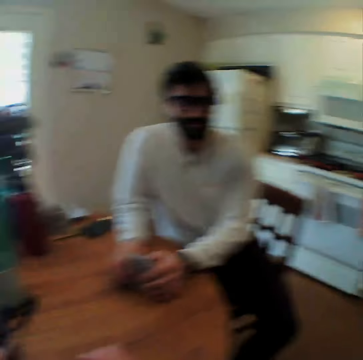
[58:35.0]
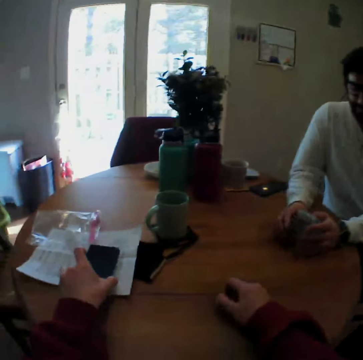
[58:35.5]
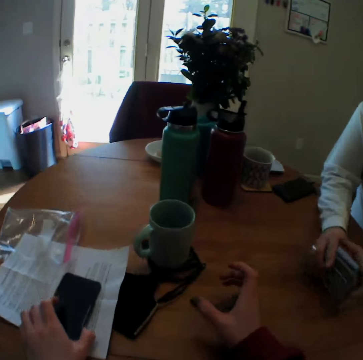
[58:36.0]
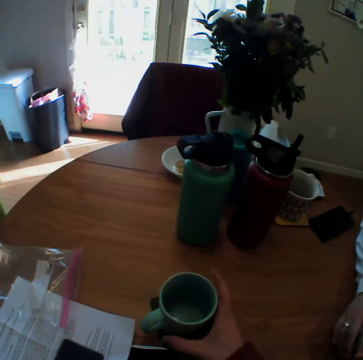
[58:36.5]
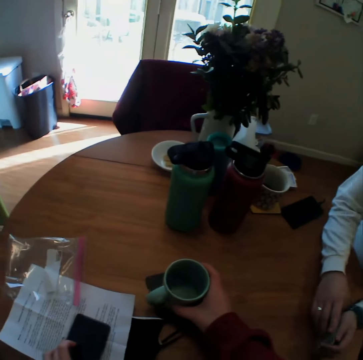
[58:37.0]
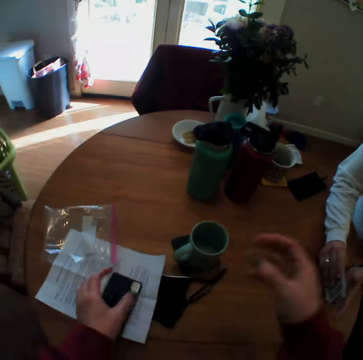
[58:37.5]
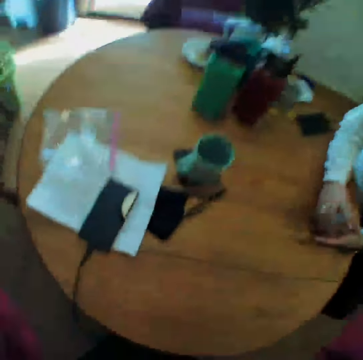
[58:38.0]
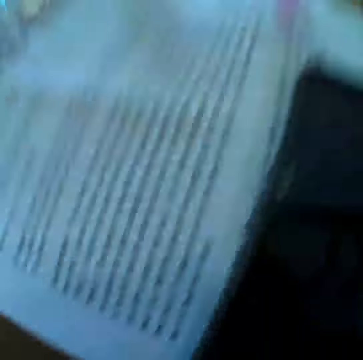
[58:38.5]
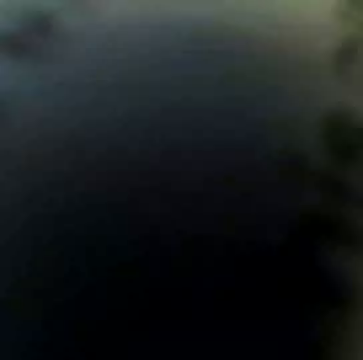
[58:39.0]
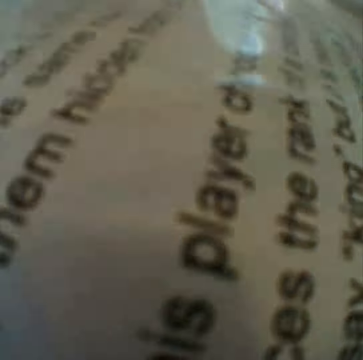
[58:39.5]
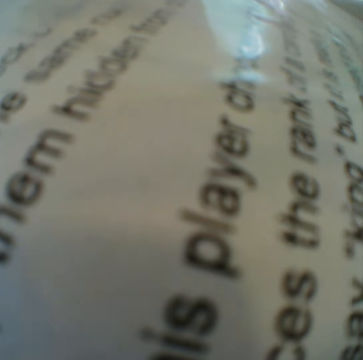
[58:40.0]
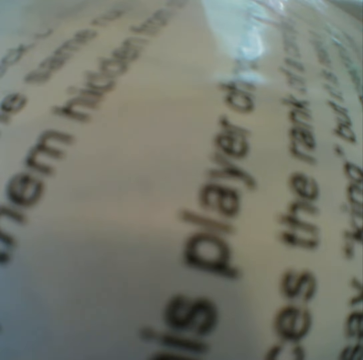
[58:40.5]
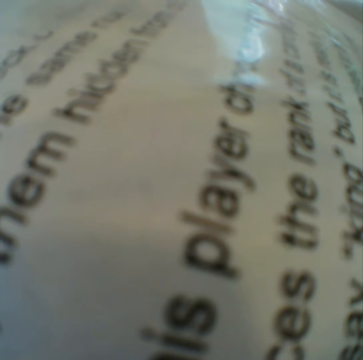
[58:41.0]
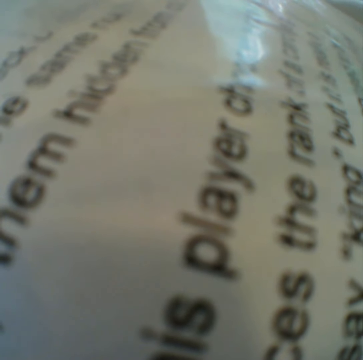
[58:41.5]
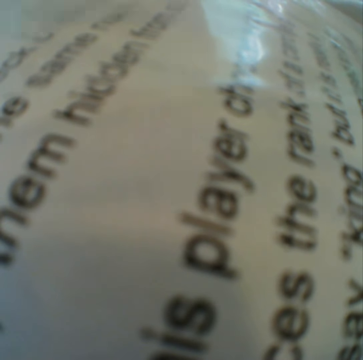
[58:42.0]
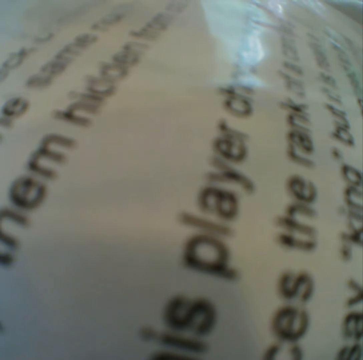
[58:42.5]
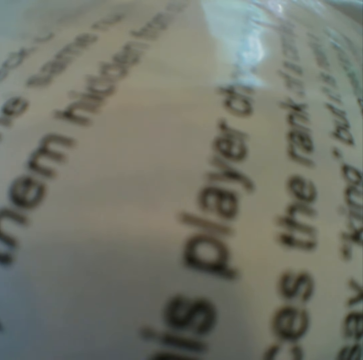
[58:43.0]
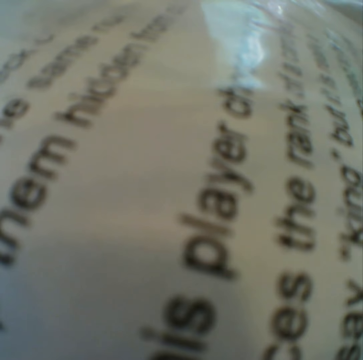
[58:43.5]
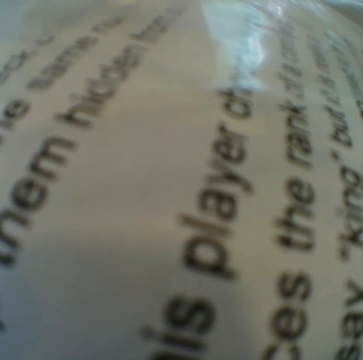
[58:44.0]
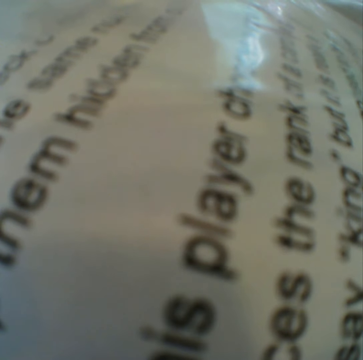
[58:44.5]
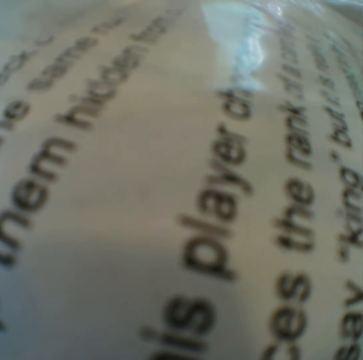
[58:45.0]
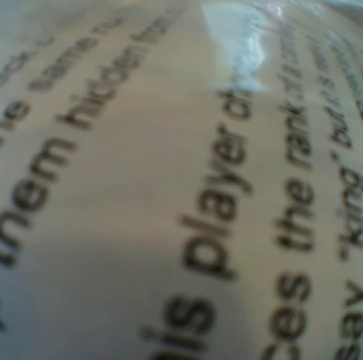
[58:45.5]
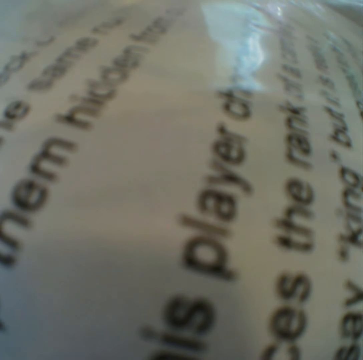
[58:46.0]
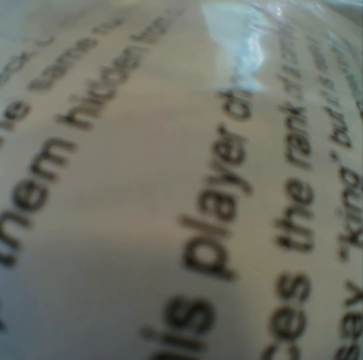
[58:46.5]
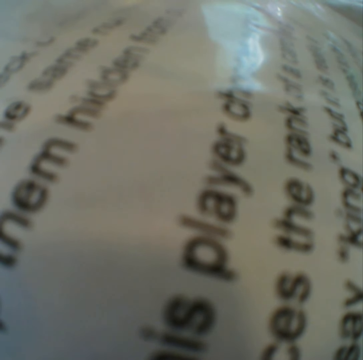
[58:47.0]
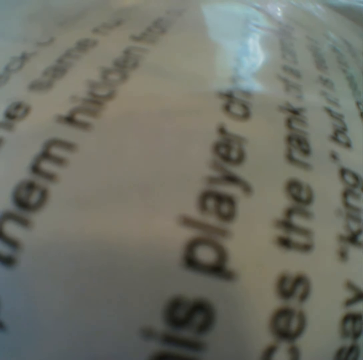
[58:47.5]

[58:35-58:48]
The camera wearer picks up a cup on the table. They adjust the camera.

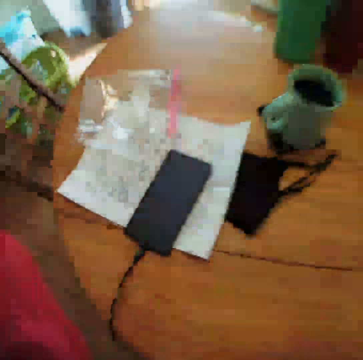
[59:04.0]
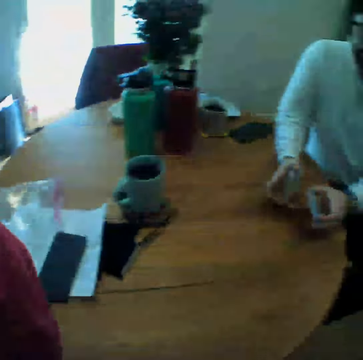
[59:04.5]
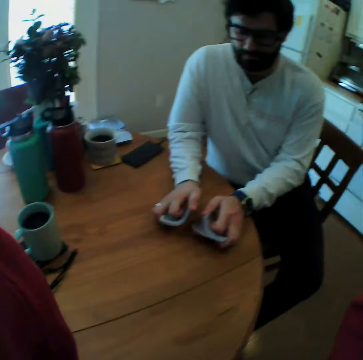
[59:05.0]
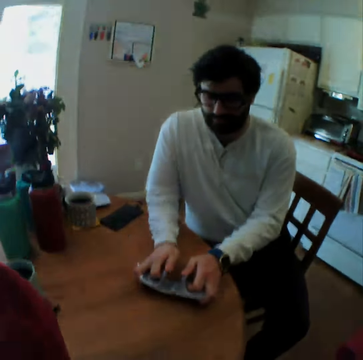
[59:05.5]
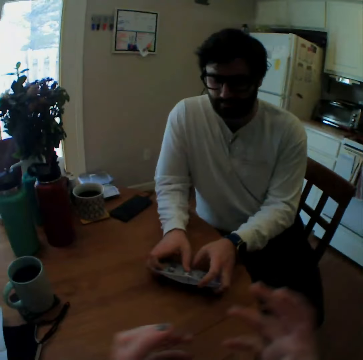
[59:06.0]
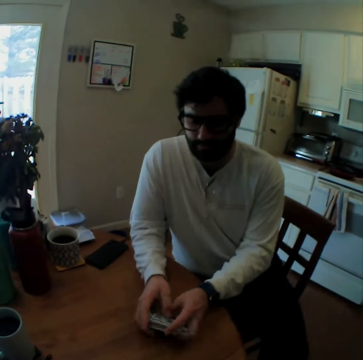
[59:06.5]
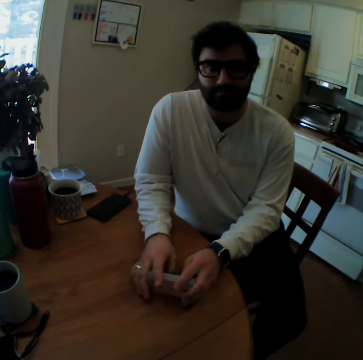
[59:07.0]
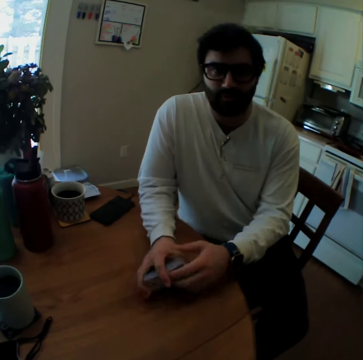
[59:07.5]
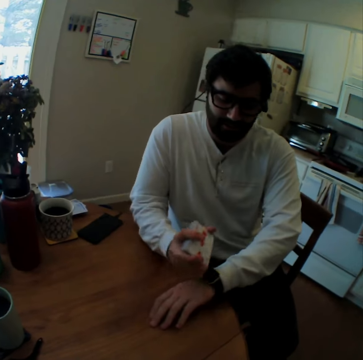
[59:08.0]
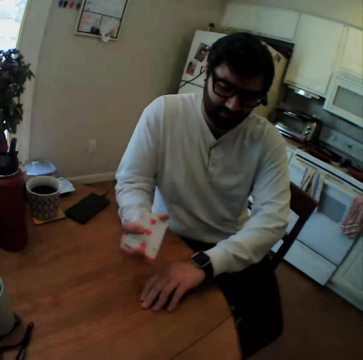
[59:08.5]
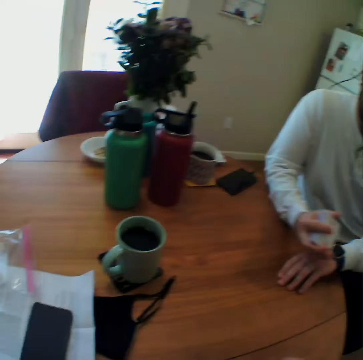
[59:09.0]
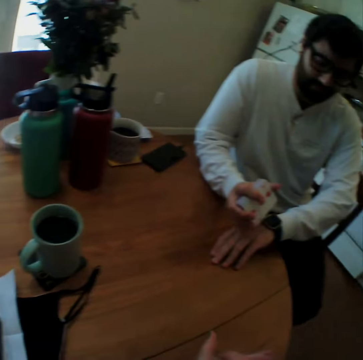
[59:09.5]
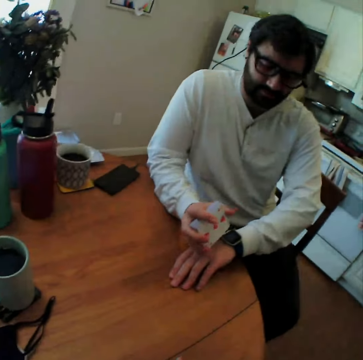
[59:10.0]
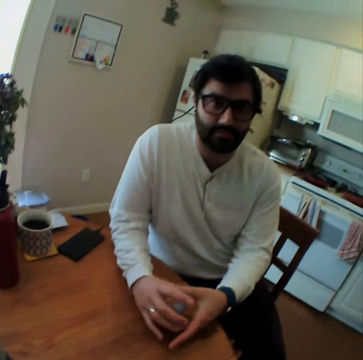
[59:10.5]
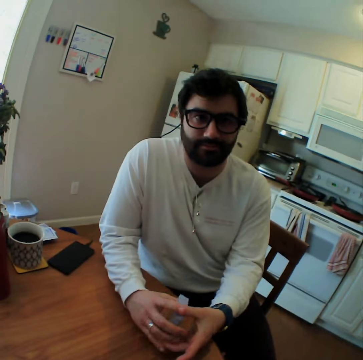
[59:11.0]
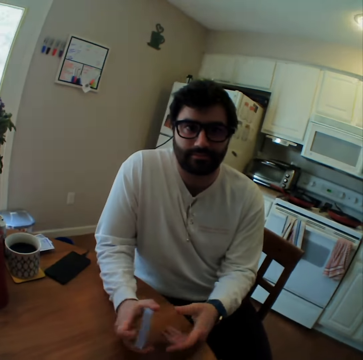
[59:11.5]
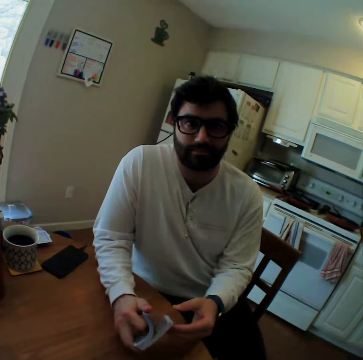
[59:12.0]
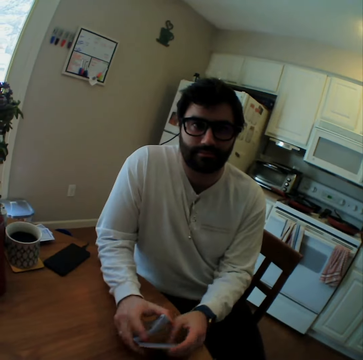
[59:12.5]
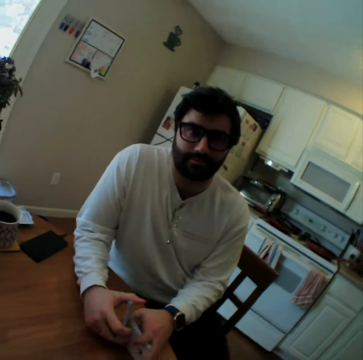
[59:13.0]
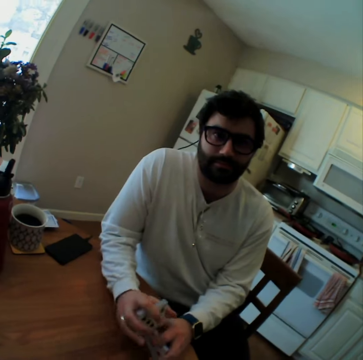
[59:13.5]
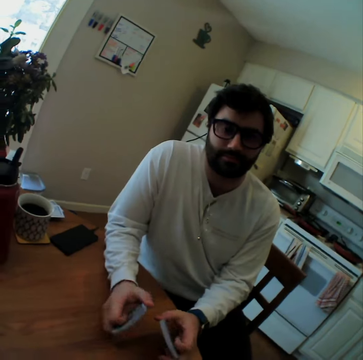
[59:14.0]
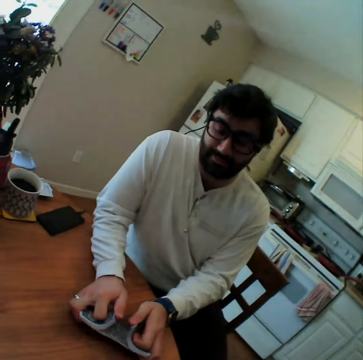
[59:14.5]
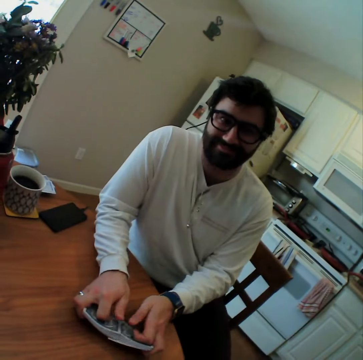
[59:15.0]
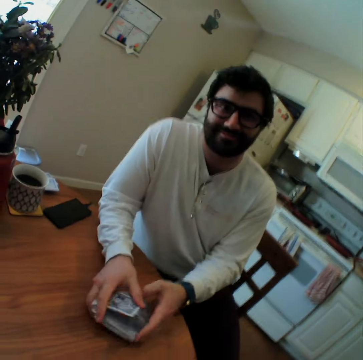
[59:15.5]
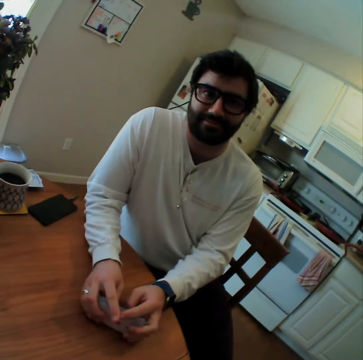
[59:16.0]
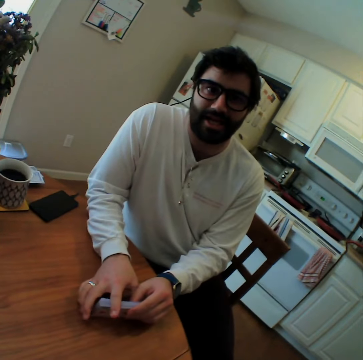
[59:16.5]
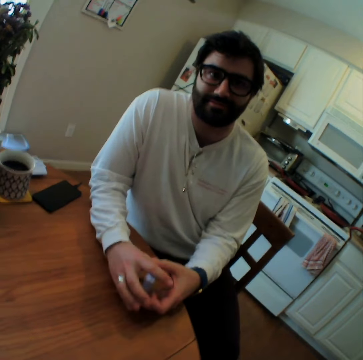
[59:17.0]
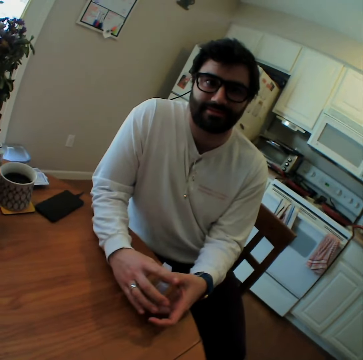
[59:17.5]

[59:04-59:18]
A person flips cards. The person taps the cards on the hand. The person flips the cards.

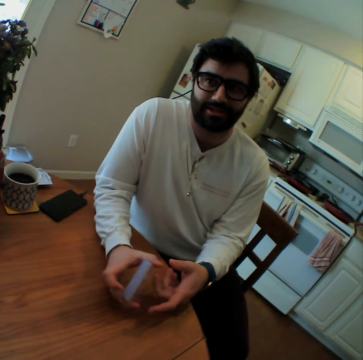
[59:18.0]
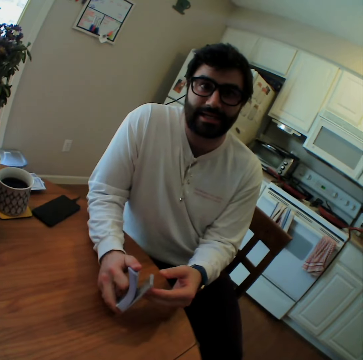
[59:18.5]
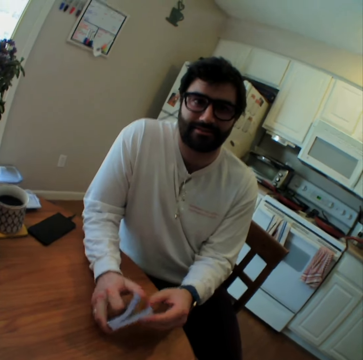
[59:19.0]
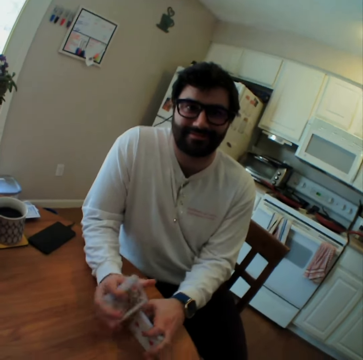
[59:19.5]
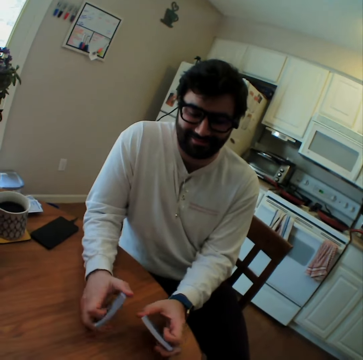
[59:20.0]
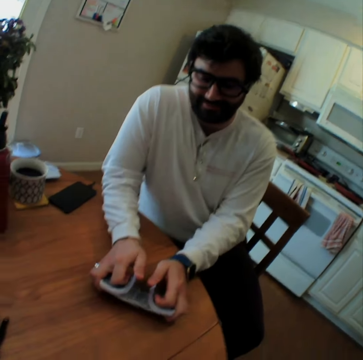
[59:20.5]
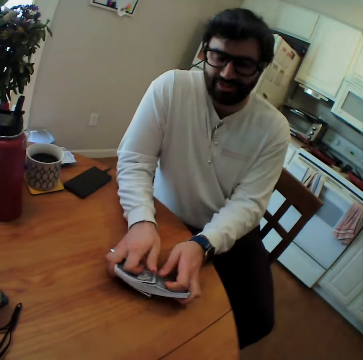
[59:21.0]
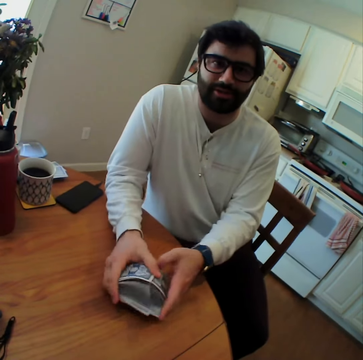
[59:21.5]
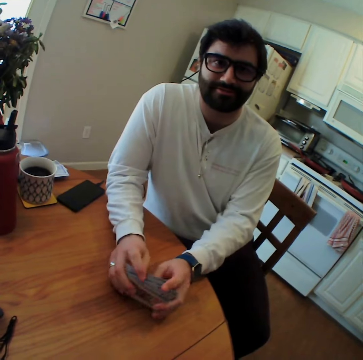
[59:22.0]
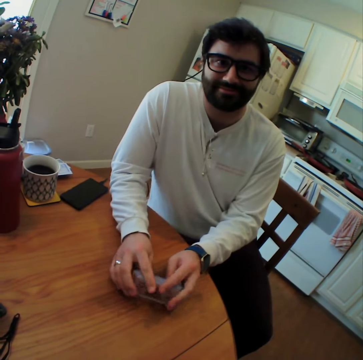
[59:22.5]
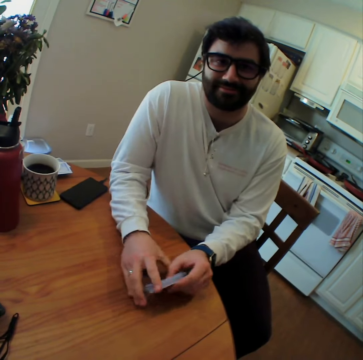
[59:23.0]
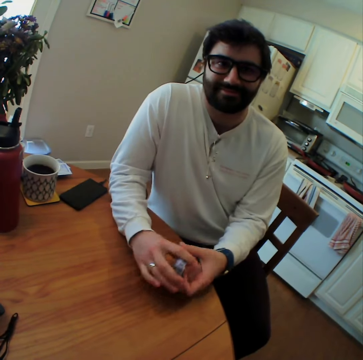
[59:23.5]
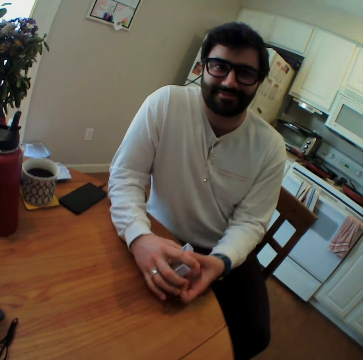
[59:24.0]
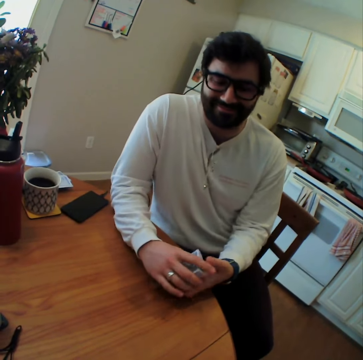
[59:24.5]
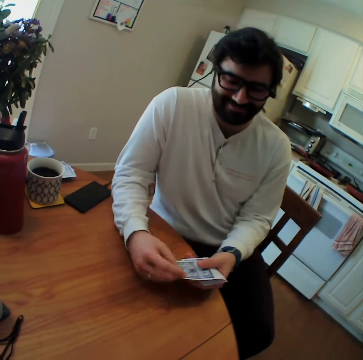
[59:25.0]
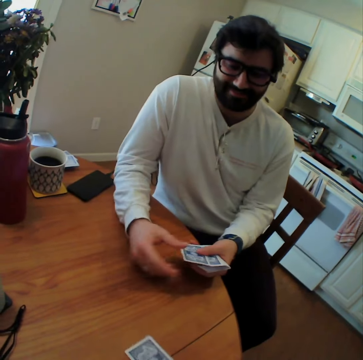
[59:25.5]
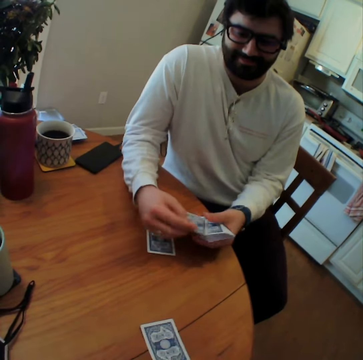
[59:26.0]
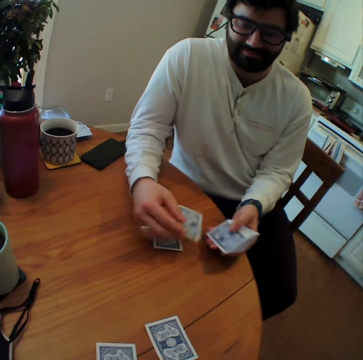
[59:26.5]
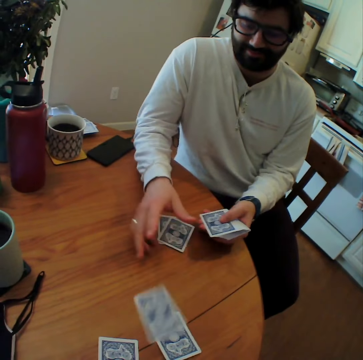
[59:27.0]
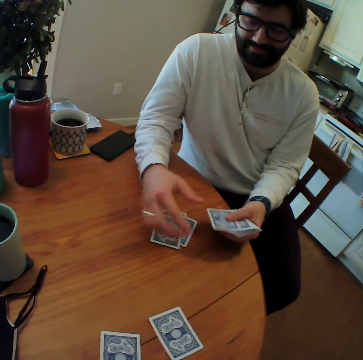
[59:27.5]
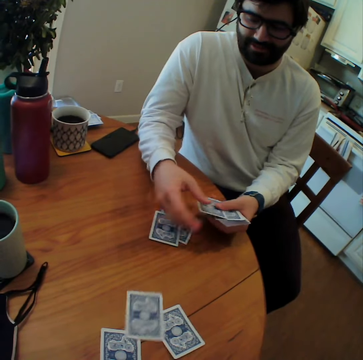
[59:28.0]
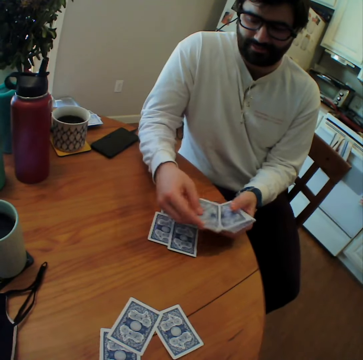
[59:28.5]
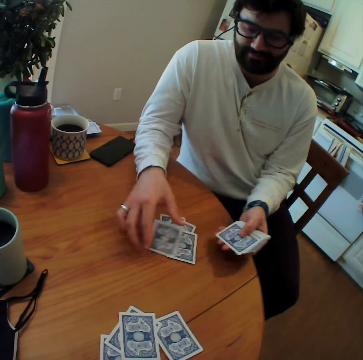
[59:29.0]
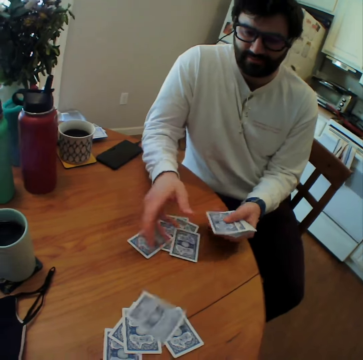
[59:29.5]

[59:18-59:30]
A man distributes the cards.
